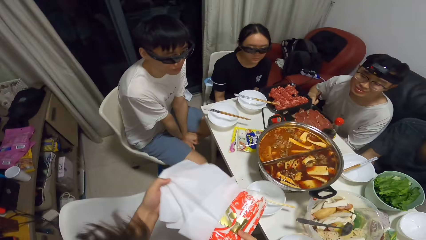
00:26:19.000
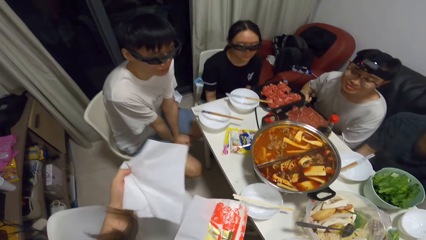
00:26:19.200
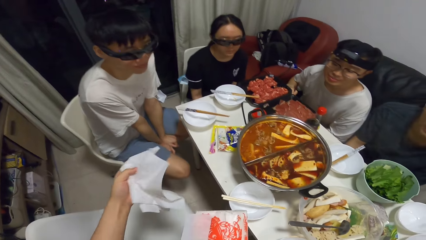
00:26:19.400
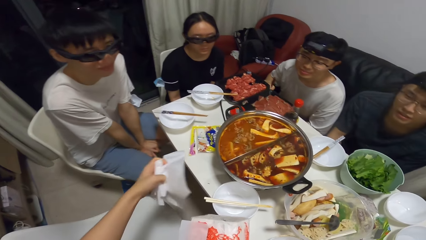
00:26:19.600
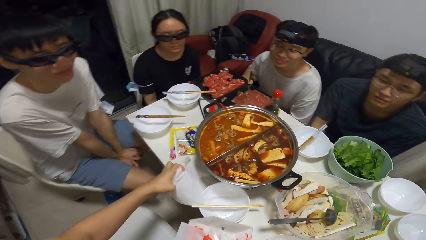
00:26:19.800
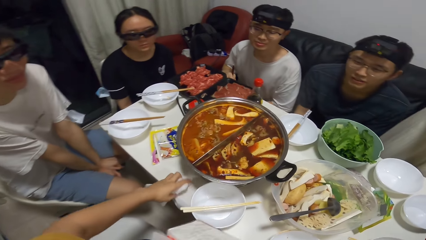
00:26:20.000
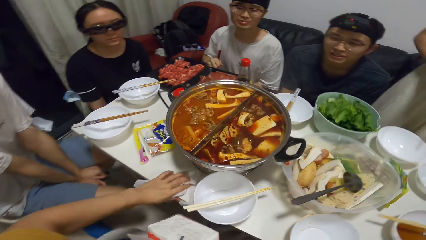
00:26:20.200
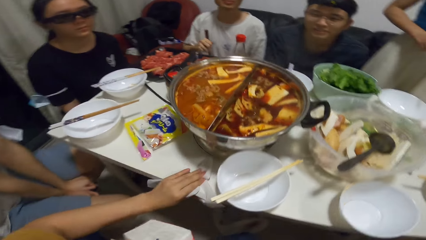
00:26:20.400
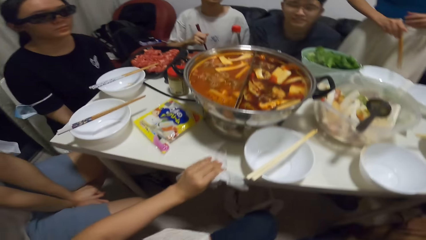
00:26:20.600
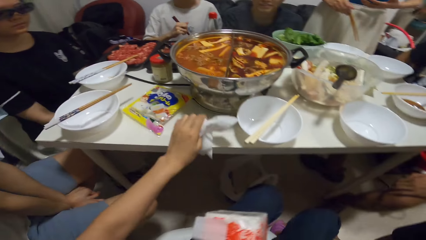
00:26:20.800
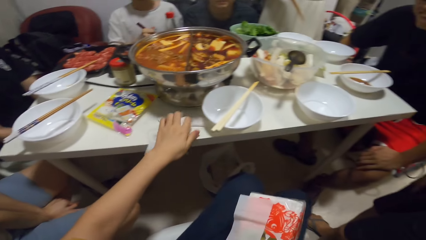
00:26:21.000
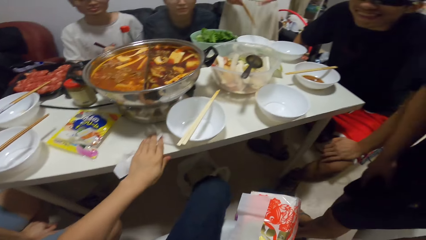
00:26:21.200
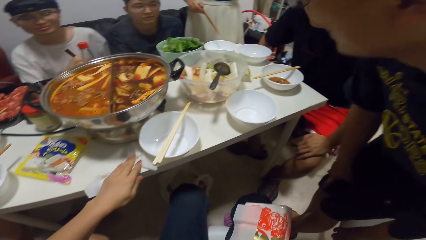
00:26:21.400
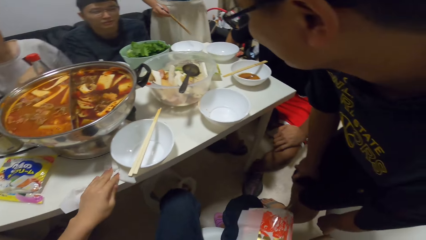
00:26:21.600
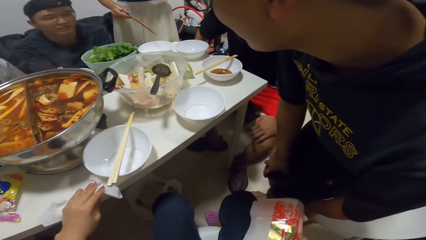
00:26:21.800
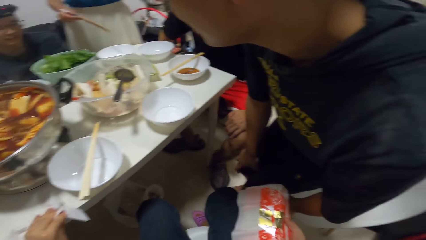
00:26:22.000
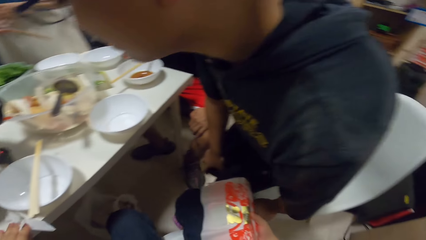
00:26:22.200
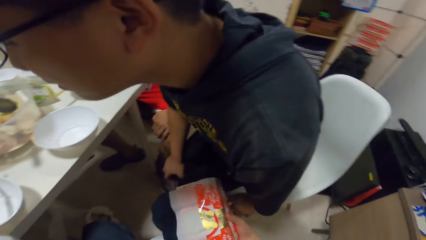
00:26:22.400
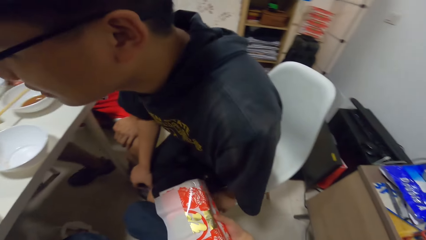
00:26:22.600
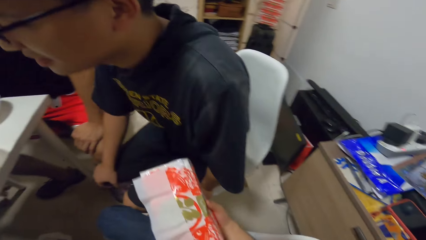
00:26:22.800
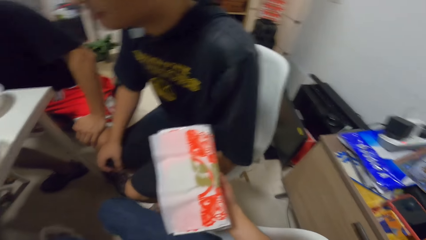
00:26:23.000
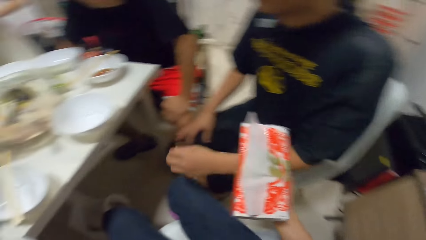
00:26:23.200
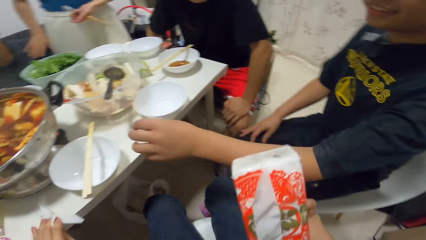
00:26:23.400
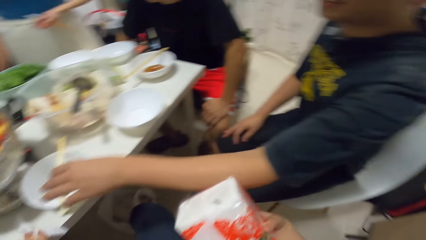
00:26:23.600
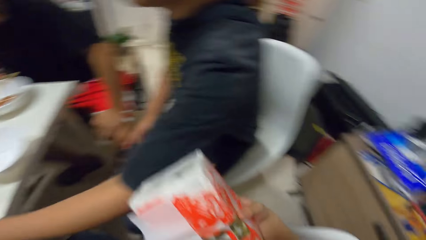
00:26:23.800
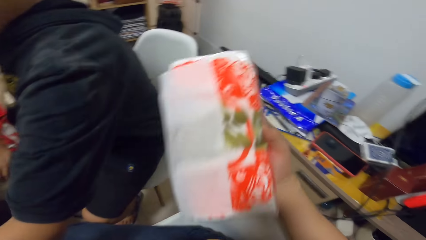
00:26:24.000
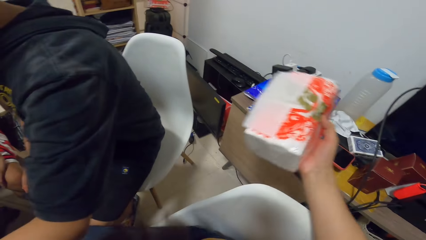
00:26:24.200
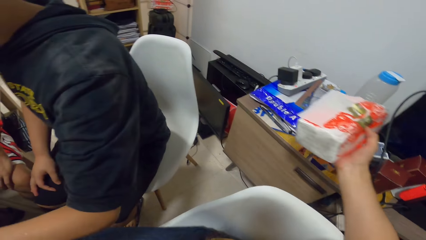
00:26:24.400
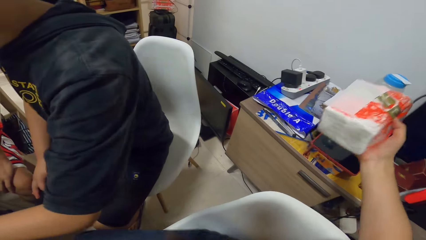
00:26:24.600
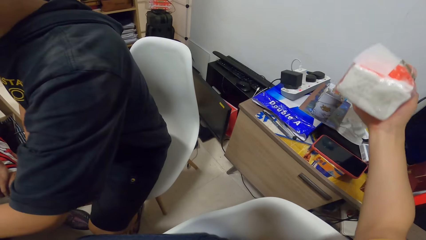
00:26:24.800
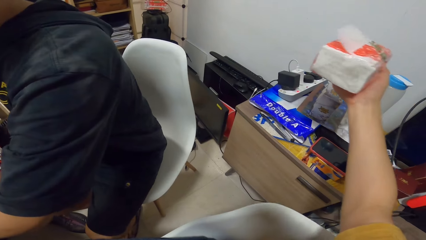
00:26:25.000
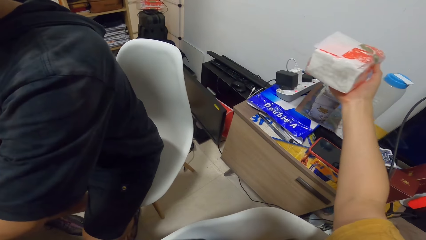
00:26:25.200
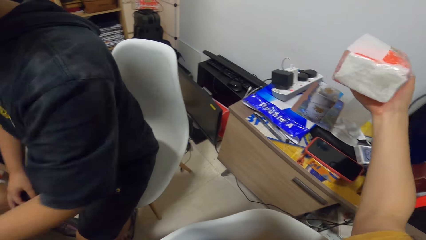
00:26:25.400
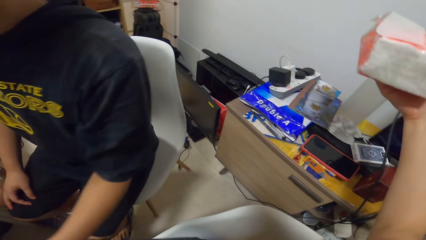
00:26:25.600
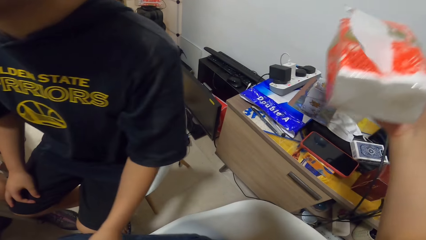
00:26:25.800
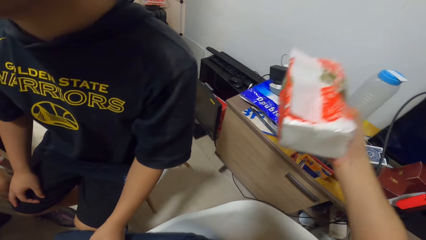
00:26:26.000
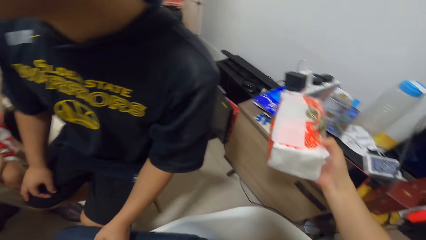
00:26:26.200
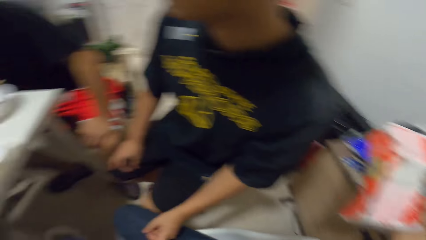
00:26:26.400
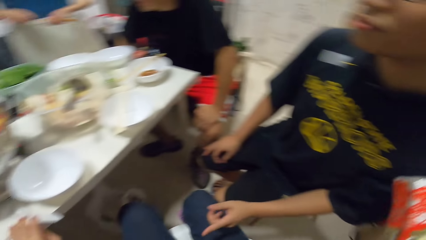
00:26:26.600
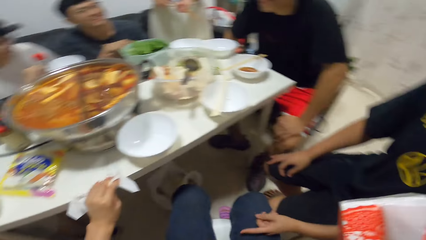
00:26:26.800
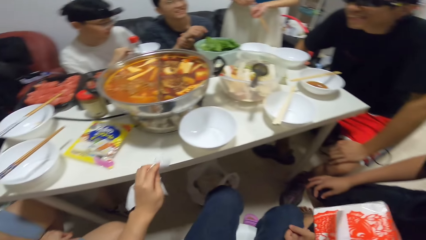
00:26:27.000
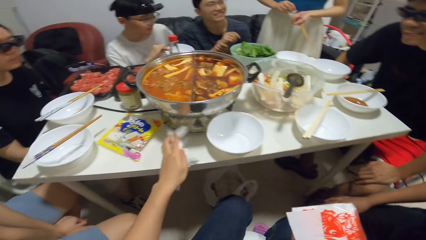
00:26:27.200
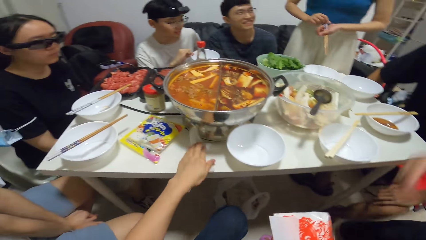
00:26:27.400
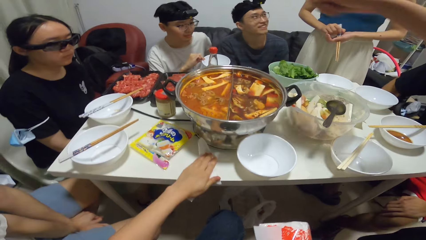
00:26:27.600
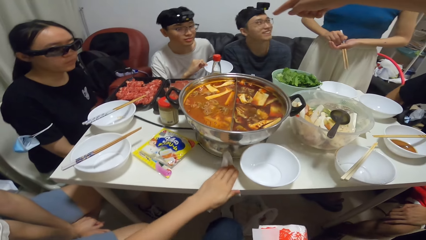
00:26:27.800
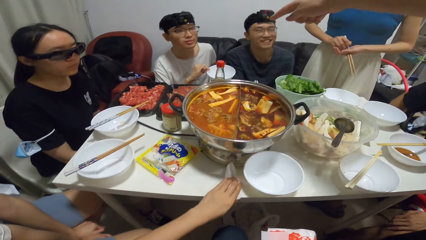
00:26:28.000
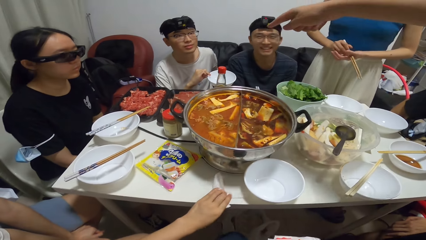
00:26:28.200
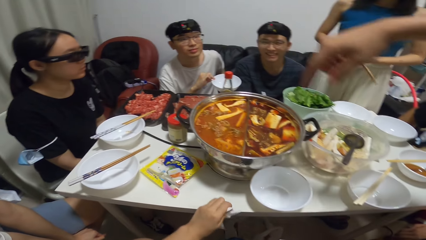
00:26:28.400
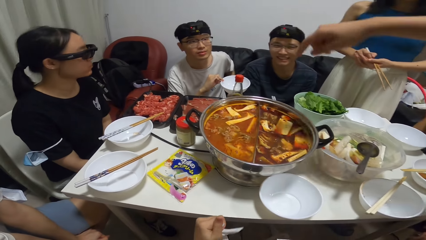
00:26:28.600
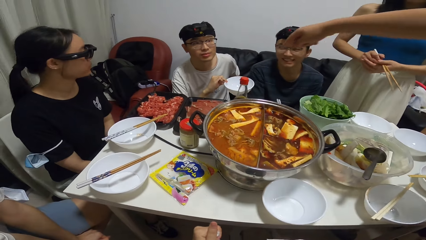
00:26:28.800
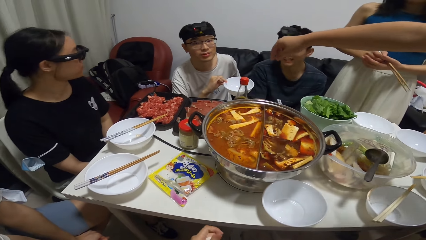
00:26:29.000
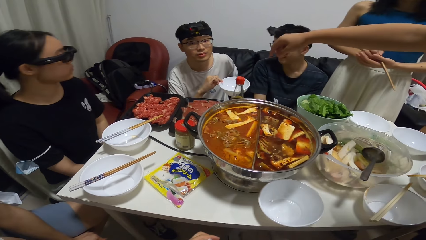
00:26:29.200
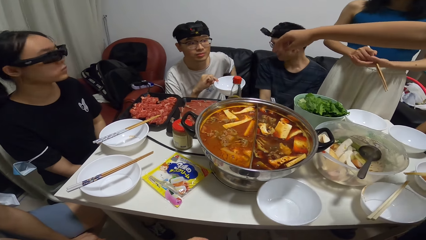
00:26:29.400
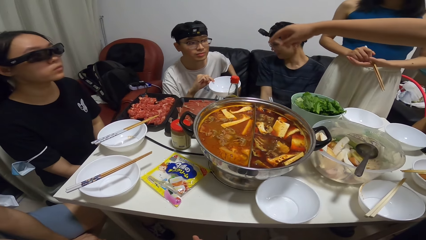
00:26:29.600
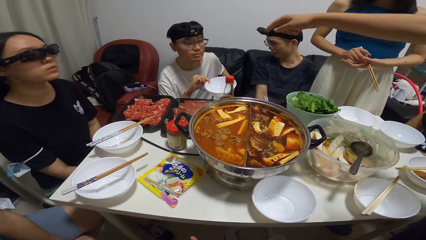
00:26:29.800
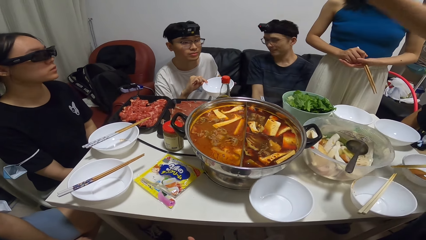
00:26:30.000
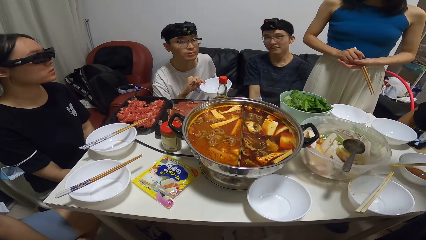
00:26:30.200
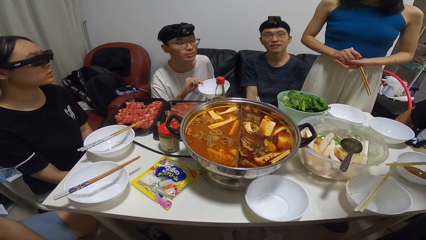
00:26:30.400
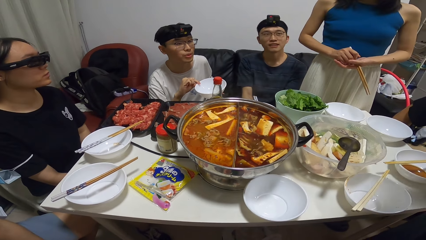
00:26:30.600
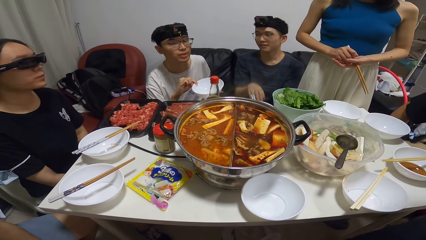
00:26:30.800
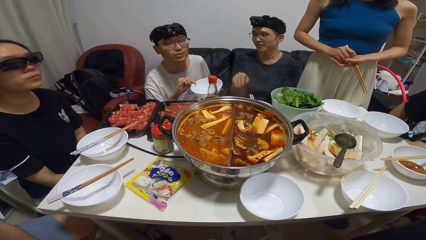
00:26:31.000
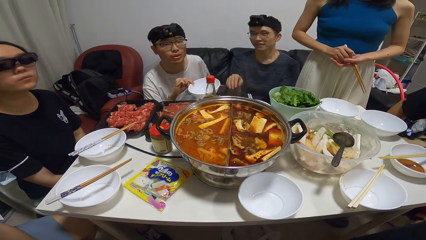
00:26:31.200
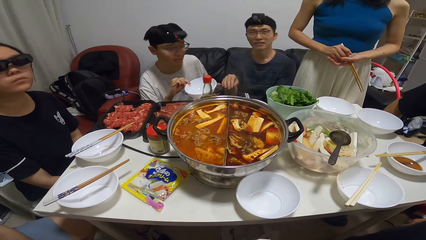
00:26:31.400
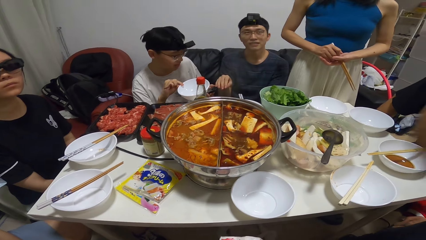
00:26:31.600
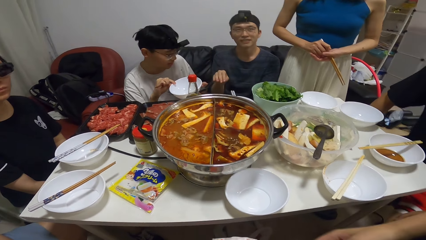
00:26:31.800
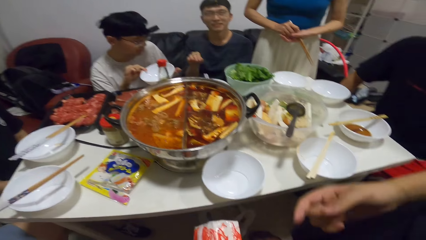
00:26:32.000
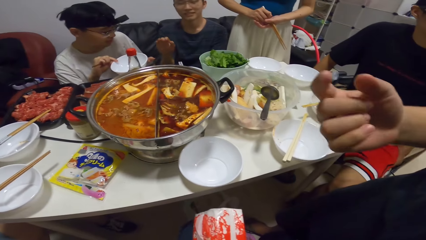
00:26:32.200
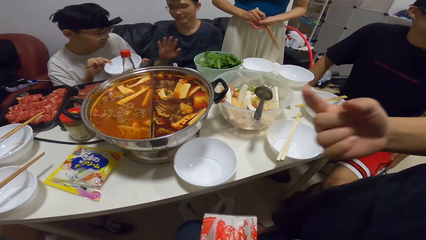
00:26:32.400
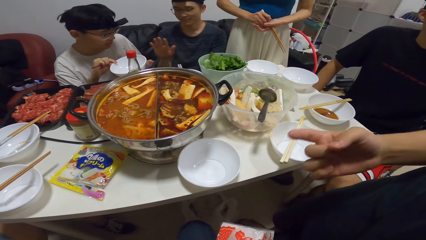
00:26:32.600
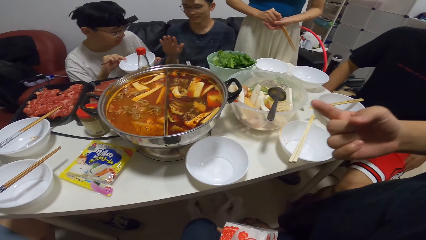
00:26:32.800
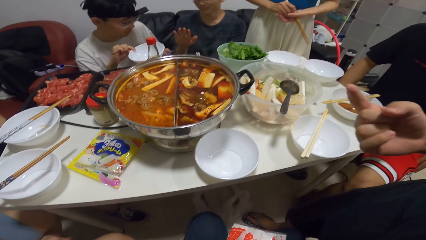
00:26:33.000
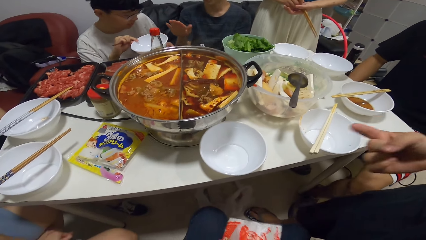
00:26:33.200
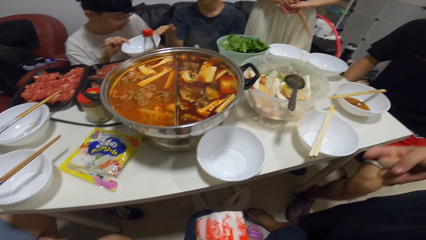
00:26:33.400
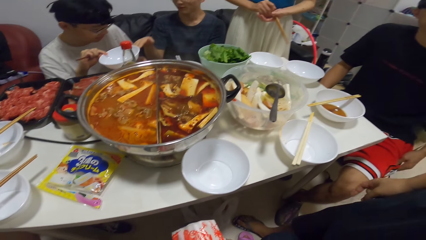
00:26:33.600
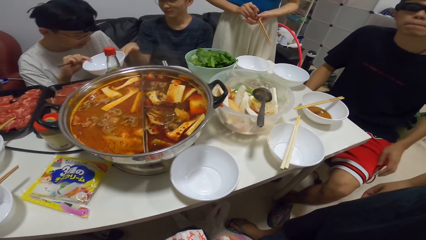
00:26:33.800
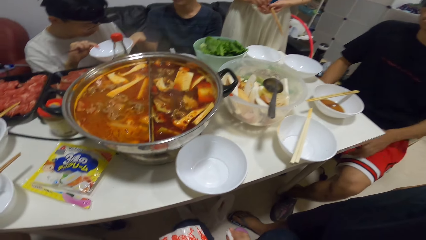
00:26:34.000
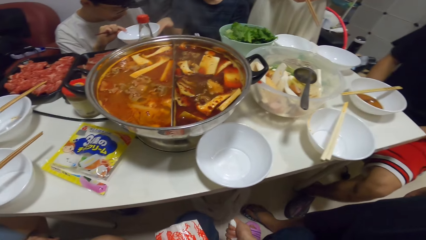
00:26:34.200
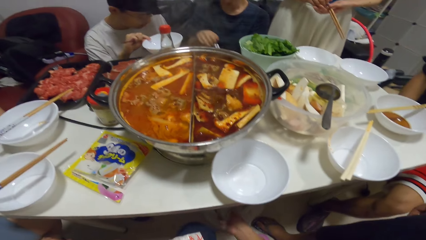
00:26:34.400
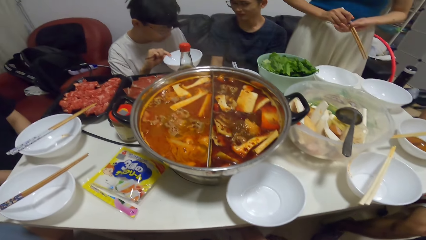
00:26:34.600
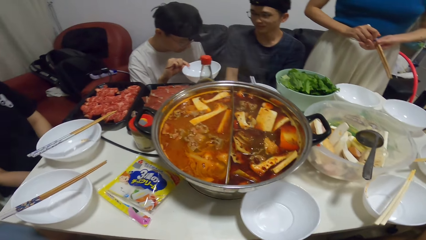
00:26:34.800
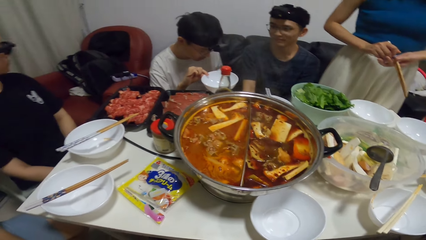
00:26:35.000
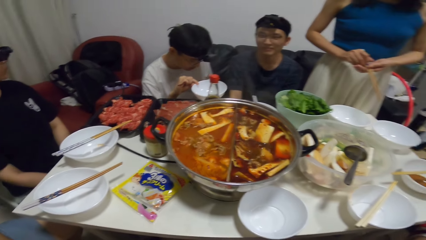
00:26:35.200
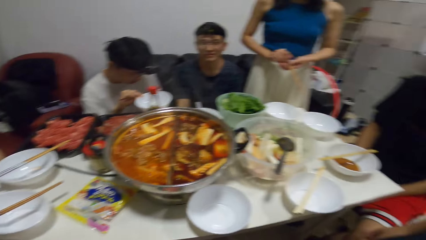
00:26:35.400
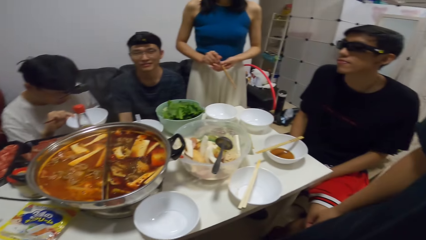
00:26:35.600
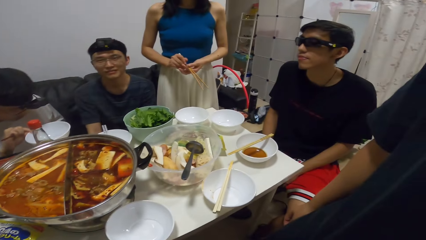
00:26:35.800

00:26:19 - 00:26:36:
The camera wearer pulls out tissue from the tissue pack with his left hand. He picks serviettes. He wipes the dining table with the tissue. He places the serviettes on the table. He turns around. He wipes on the table with a serviette. A man operates a phone. Another man interacts. A third man interacts with the first man.
